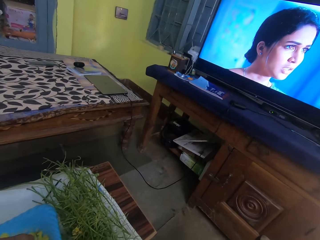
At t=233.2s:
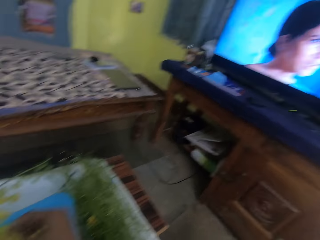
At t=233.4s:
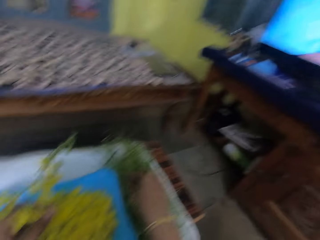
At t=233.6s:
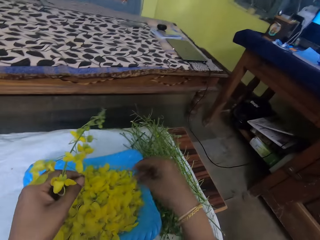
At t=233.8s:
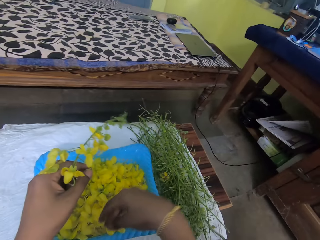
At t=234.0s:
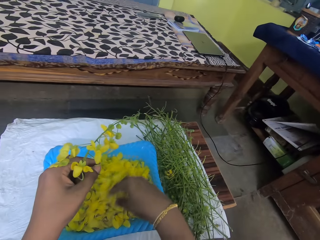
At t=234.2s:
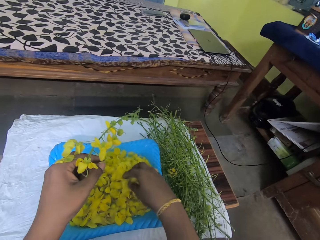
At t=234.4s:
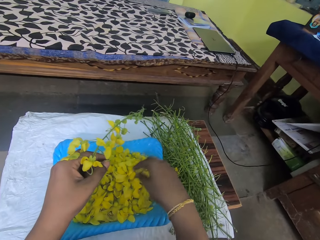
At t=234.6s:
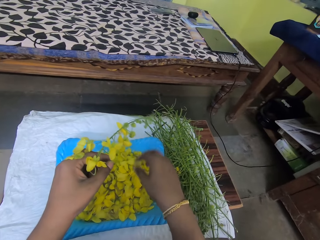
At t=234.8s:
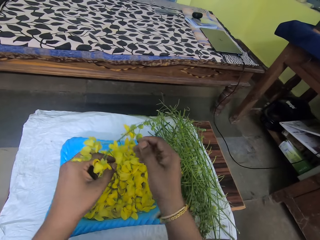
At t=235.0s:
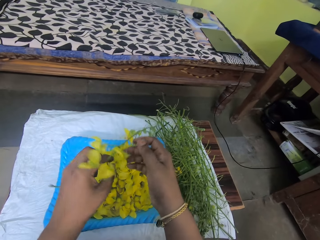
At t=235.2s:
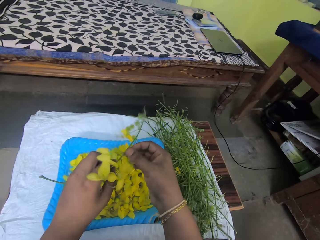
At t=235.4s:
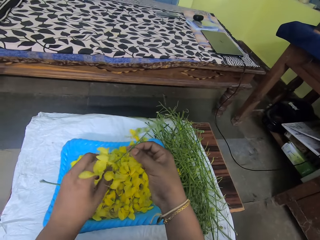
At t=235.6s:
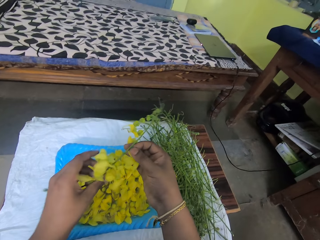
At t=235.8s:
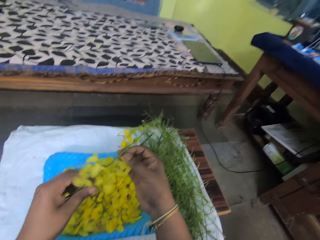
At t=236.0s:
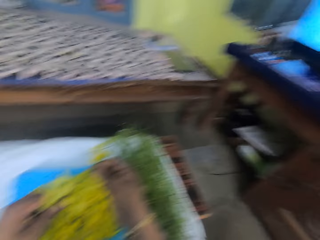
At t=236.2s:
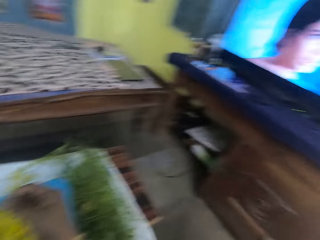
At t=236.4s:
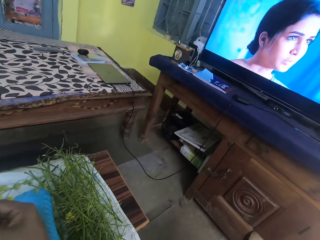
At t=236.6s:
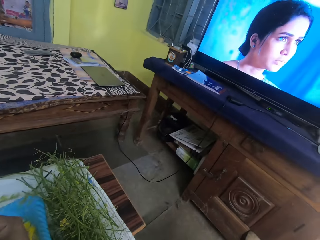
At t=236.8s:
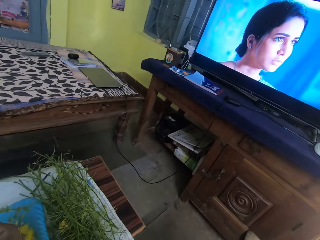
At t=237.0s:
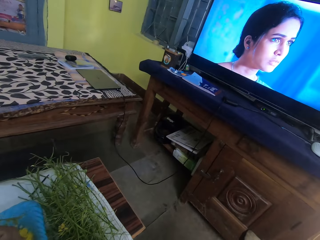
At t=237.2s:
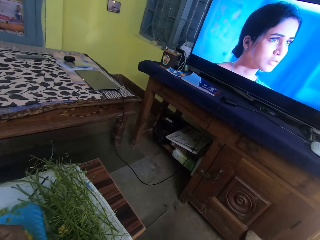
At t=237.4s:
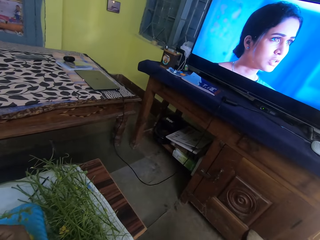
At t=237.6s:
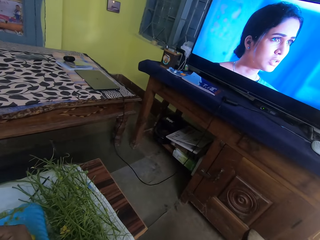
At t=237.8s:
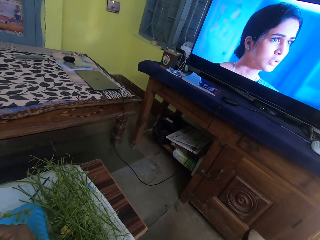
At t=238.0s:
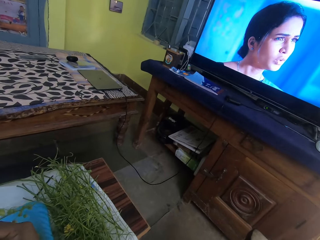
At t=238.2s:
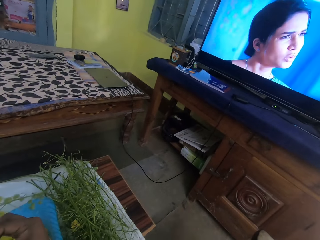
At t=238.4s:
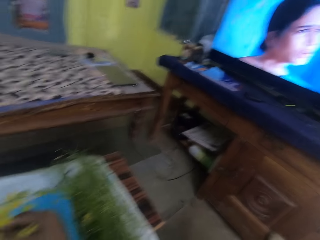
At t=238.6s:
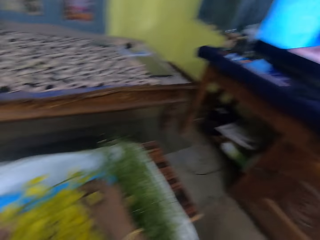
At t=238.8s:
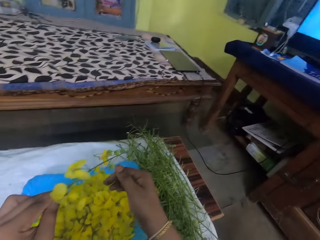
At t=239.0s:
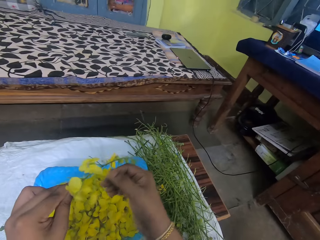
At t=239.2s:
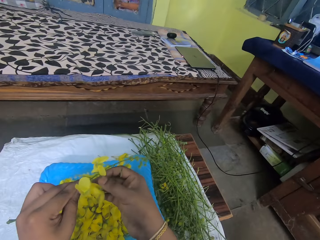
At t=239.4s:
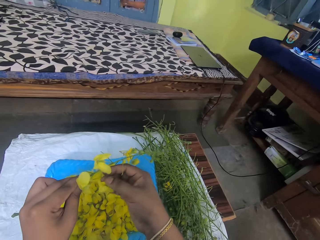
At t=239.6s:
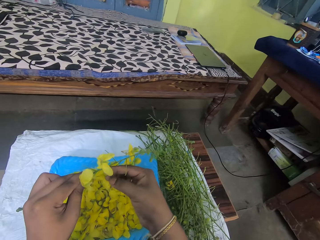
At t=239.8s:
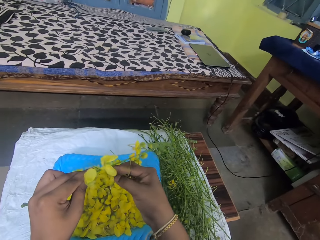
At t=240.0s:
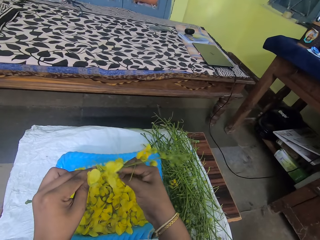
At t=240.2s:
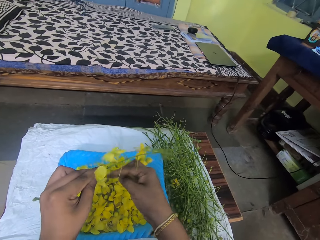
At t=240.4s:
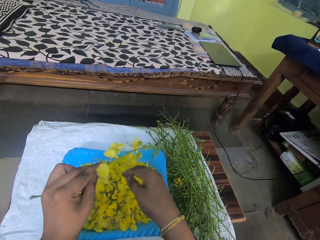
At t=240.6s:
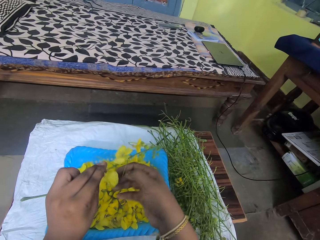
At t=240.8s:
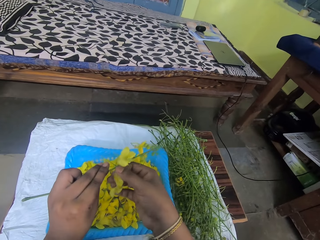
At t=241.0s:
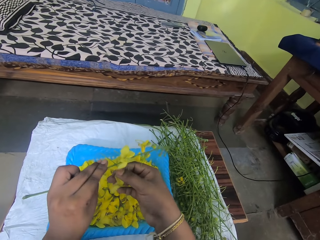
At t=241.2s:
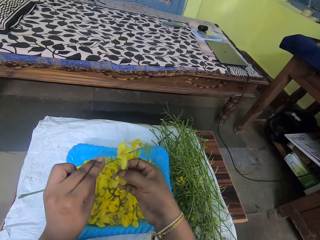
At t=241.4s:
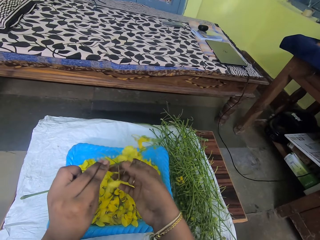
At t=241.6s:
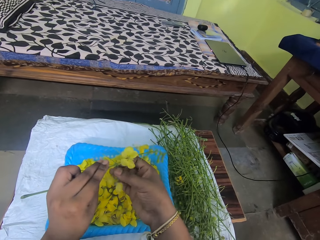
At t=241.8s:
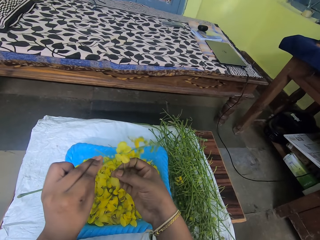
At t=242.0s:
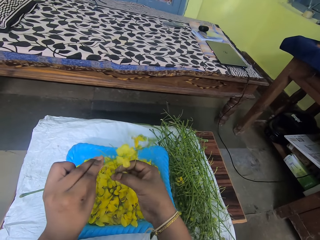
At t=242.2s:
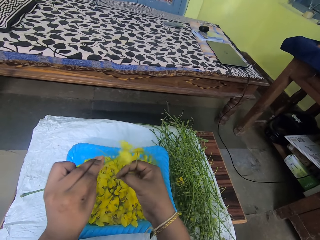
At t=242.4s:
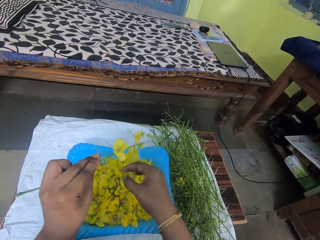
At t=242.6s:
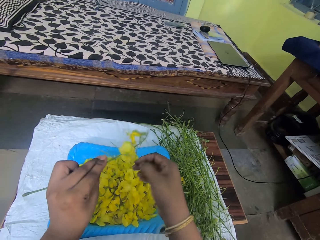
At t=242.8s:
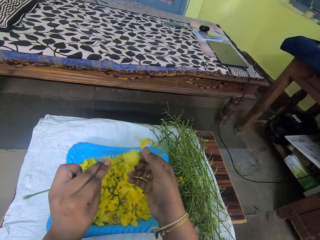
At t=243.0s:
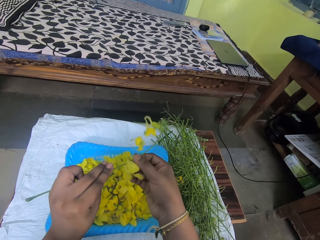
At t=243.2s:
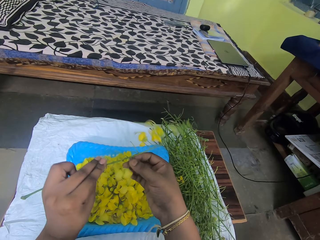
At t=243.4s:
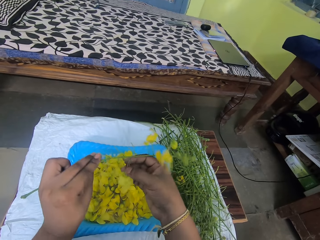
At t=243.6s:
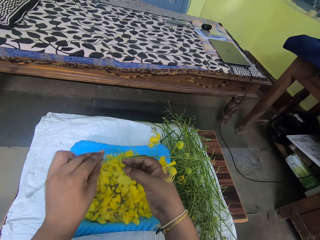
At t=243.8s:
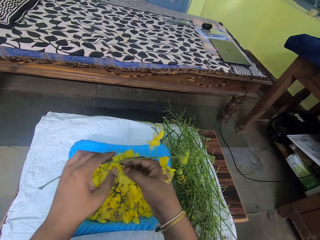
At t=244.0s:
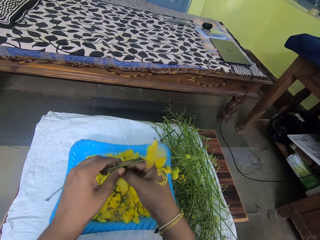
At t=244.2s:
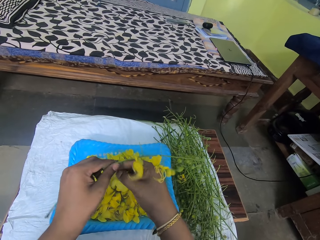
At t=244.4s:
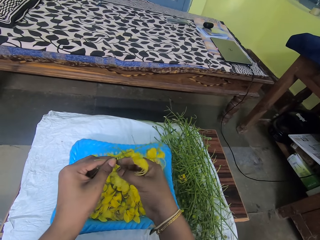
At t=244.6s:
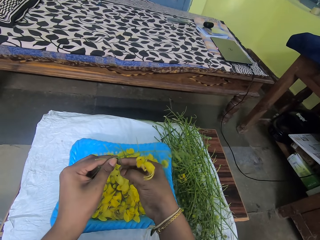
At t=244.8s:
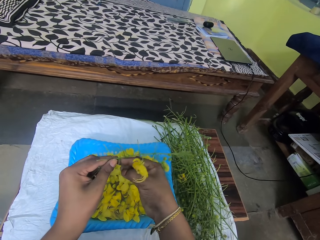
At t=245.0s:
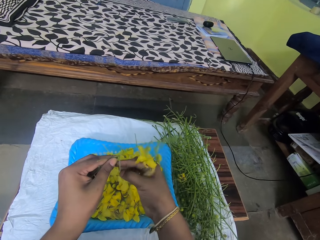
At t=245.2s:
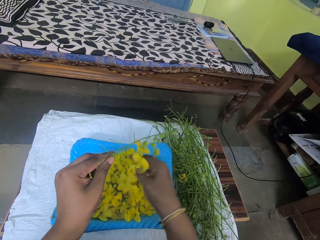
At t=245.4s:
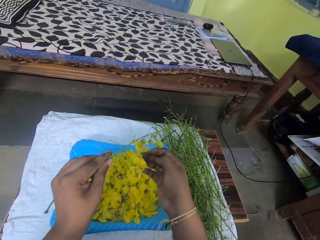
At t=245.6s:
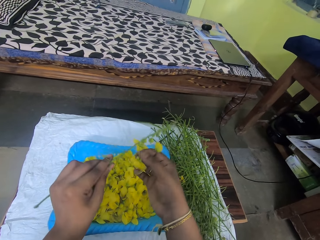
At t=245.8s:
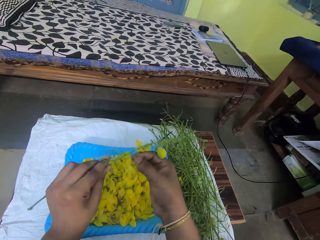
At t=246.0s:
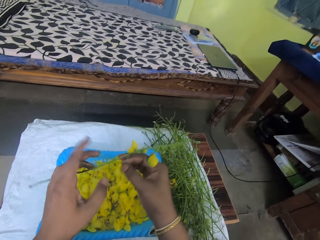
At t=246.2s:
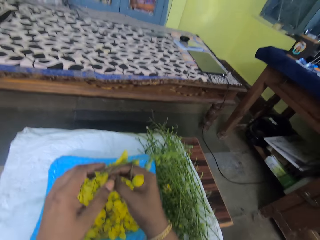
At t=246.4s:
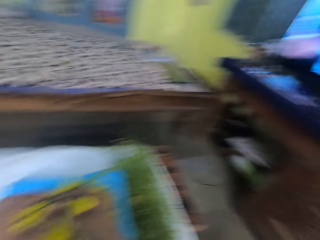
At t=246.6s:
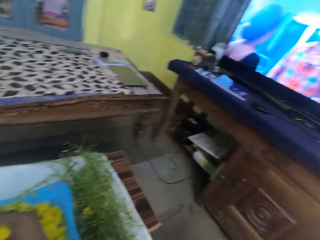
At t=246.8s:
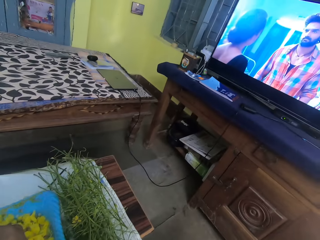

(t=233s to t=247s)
The camera wearer moves aside flowers inside a plastic bowl. They watch the TV. They pluck a flower from a twig. They drop the flower into the plastic bowl. They pluck a flower from a twig. They drop the flower into the plastic bowl. They pluck a flower from a twig. They drop the flower into the plastic bowl.

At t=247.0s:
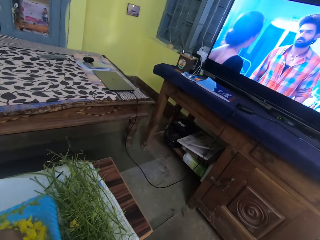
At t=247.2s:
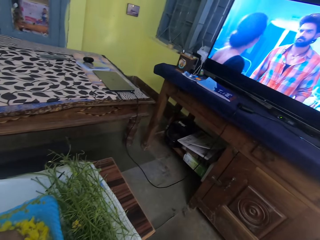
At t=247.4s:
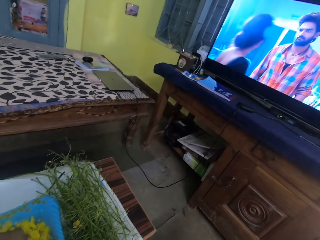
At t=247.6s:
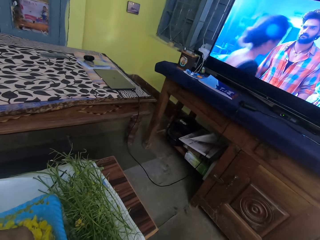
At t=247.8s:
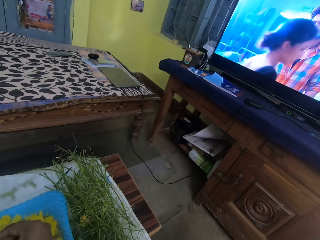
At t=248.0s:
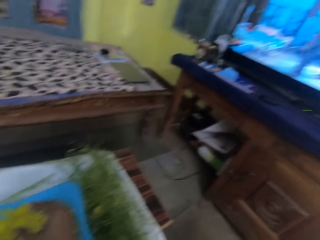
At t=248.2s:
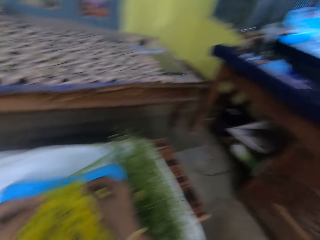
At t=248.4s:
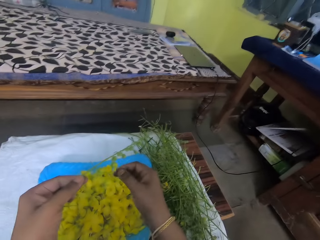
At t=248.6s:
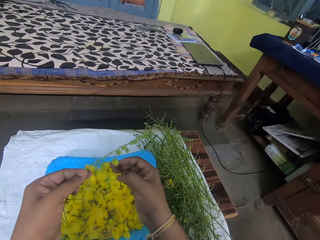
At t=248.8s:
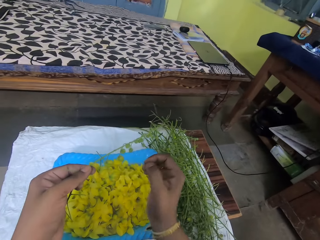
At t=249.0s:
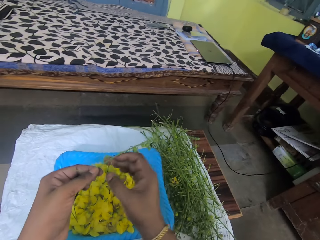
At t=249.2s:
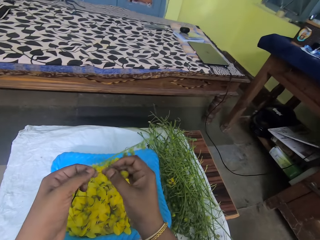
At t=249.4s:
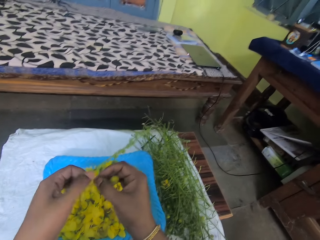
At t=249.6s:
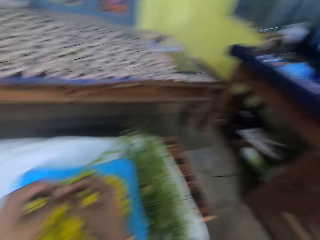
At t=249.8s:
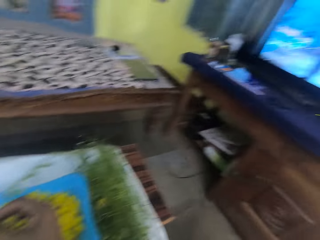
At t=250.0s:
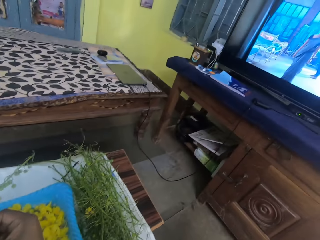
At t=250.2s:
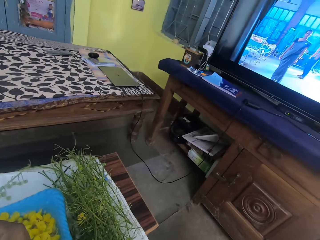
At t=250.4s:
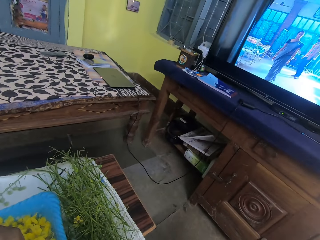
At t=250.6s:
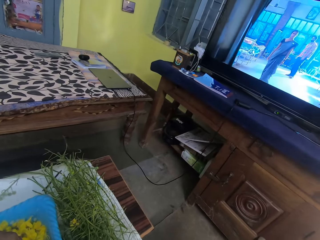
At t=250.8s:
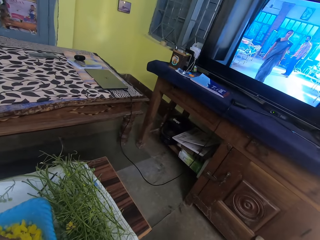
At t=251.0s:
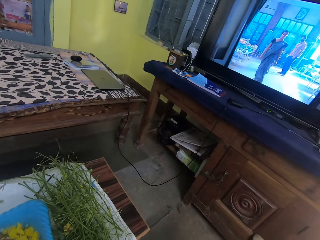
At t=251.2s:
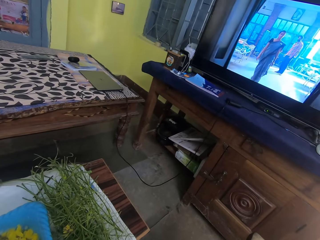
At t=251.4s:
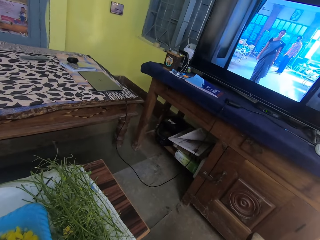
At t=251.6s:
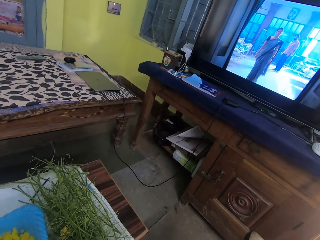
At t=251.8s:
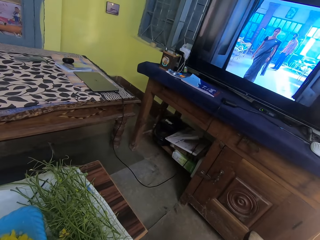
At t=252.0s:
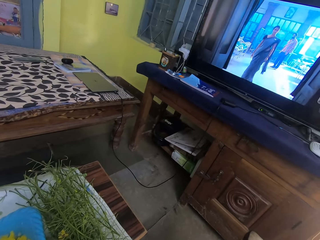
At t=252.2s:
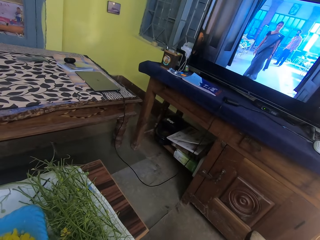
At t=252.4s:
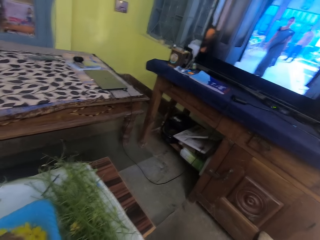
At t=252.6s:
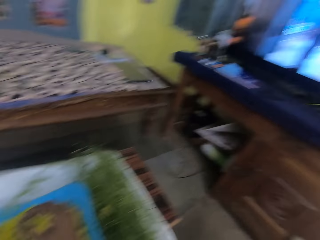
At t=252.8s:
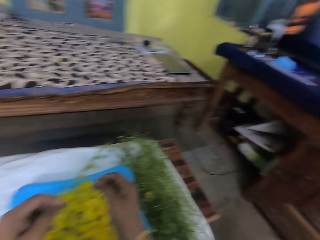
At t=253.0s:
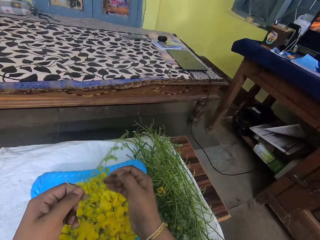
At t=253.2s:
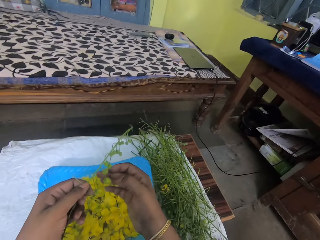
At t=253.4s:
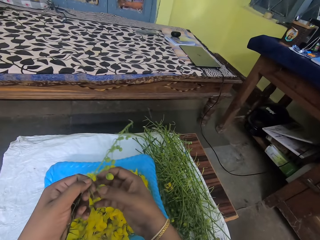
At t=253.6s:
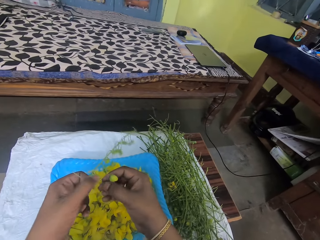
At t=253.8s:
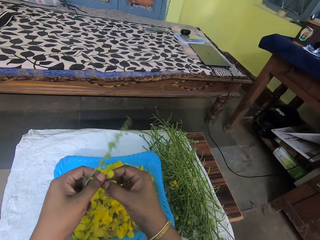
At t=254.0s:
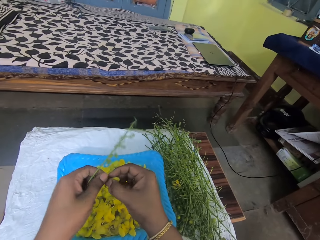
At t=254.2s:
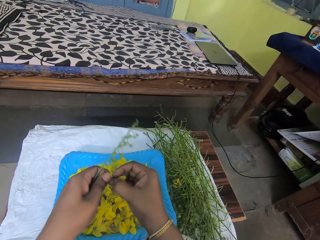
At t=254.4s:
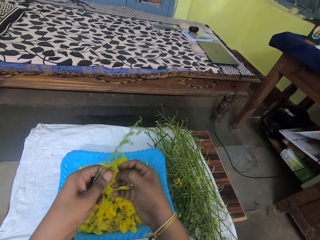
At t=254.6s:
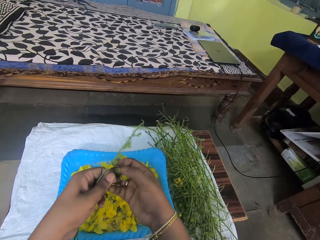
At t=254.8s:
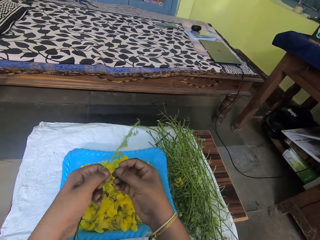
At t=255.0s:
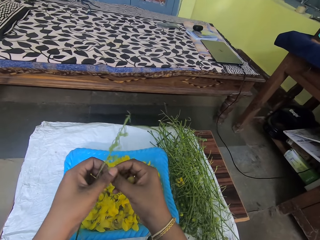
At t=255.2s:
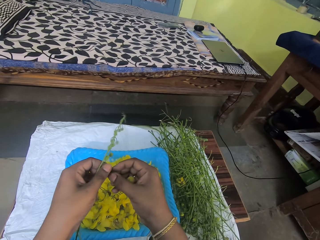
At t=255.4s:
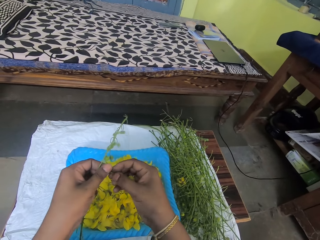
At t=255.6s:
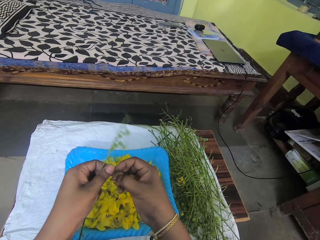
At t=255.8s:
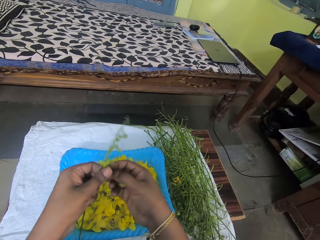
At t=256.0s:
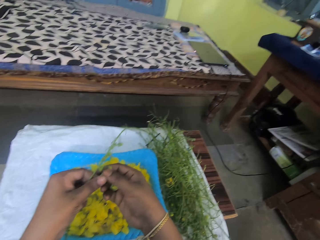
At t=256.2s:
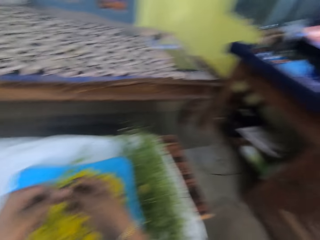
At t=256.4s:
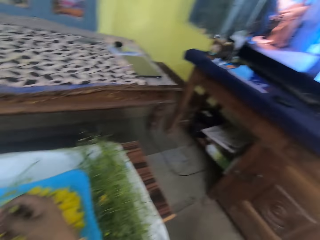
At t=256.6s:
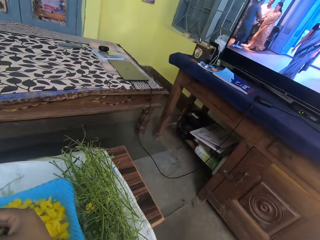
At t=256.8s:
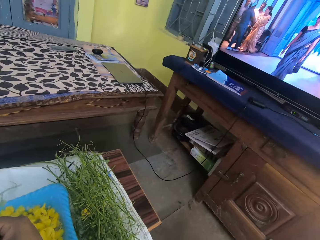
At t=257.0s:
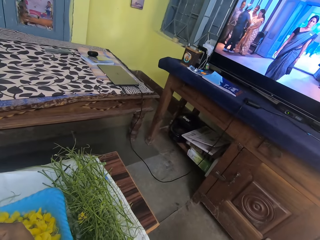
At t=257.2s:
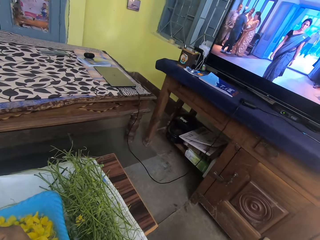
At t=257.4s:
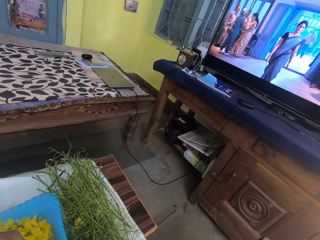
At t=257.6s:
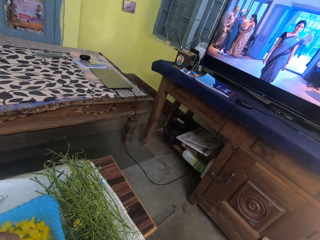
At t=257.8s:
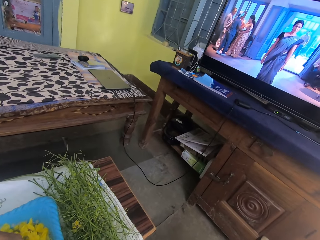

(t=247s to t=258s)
The camera wearer watches the TV. They remove the leaves. They watch the TV. They pluck a flower bud from a twig.
